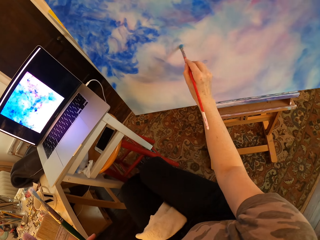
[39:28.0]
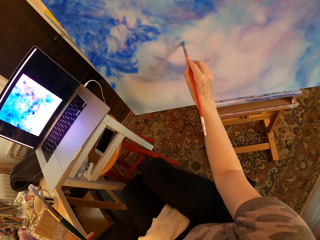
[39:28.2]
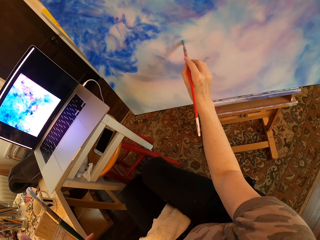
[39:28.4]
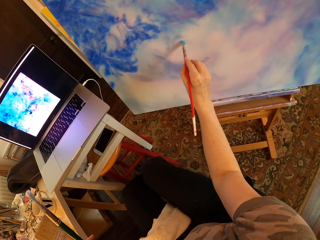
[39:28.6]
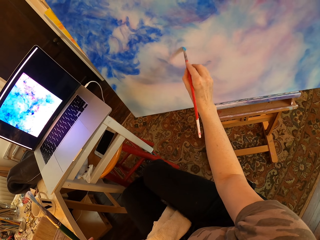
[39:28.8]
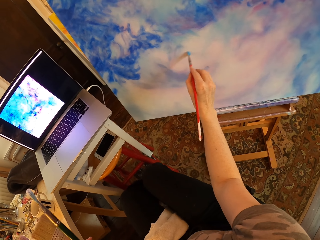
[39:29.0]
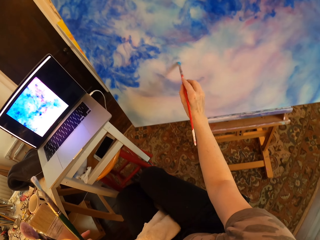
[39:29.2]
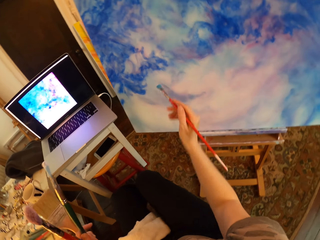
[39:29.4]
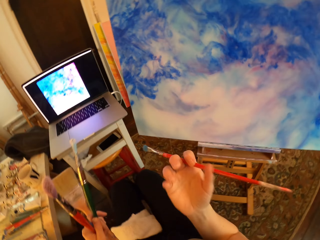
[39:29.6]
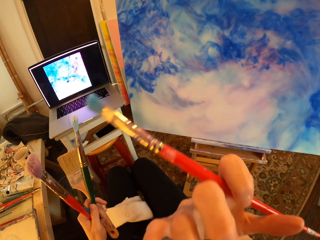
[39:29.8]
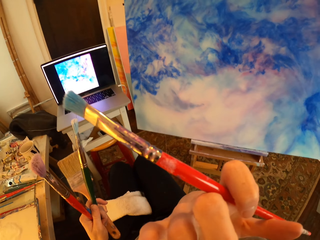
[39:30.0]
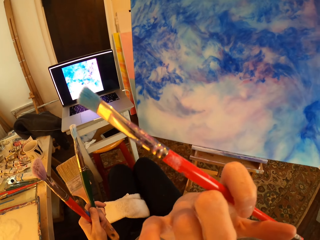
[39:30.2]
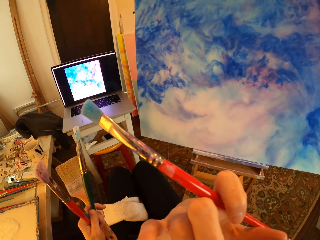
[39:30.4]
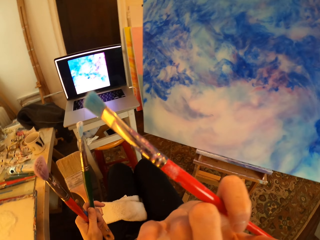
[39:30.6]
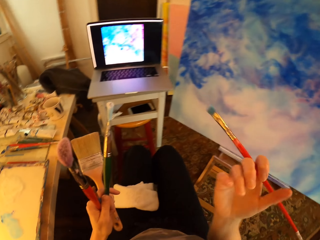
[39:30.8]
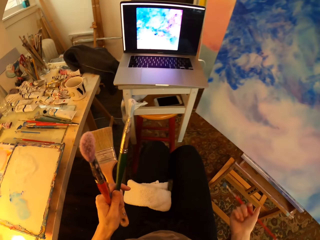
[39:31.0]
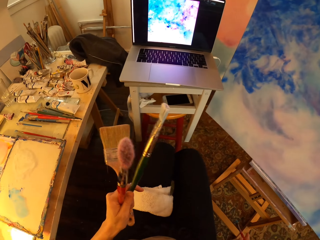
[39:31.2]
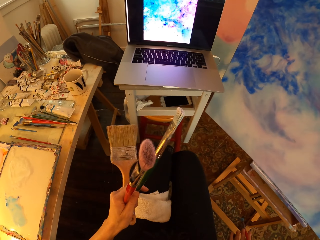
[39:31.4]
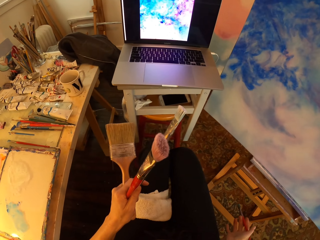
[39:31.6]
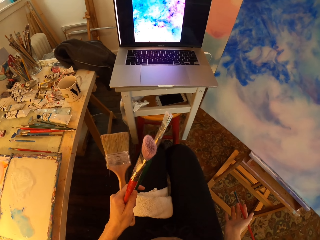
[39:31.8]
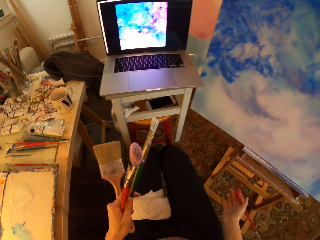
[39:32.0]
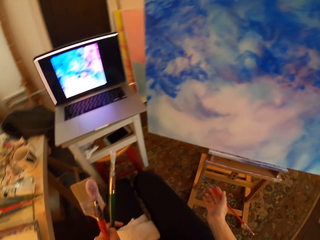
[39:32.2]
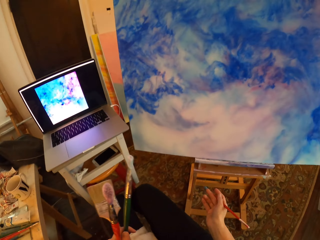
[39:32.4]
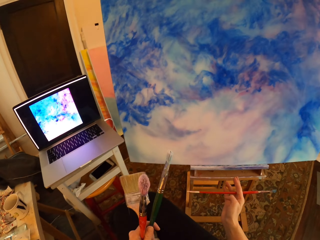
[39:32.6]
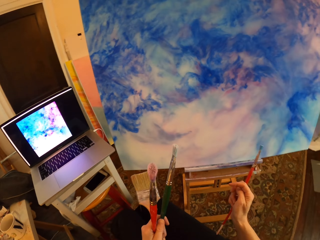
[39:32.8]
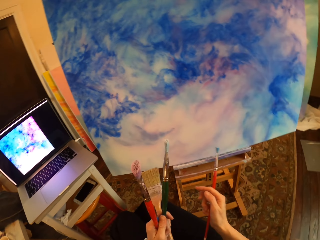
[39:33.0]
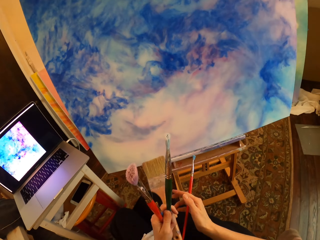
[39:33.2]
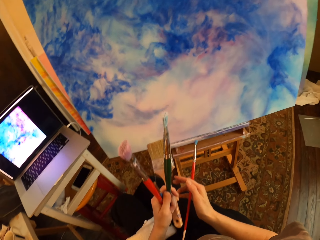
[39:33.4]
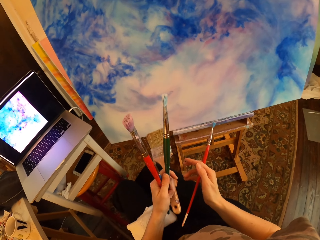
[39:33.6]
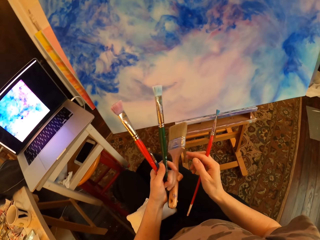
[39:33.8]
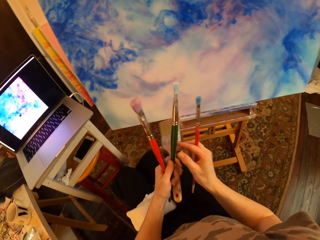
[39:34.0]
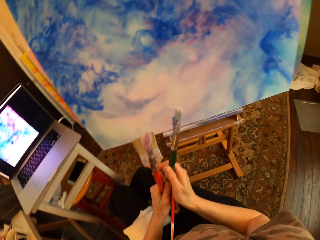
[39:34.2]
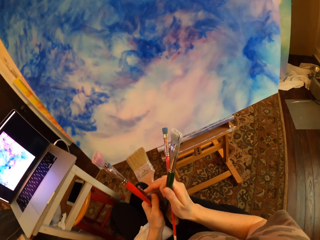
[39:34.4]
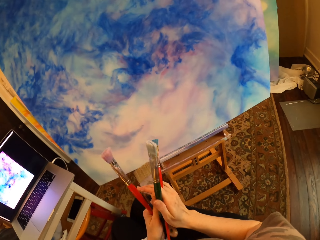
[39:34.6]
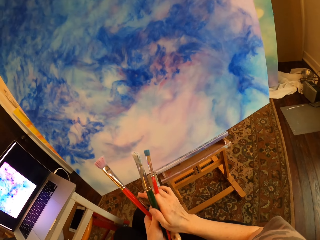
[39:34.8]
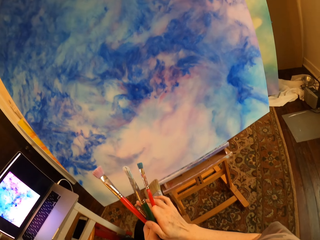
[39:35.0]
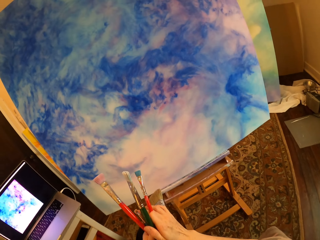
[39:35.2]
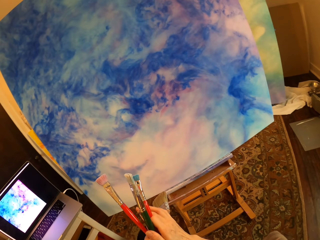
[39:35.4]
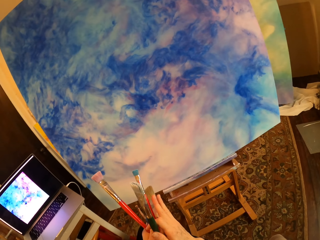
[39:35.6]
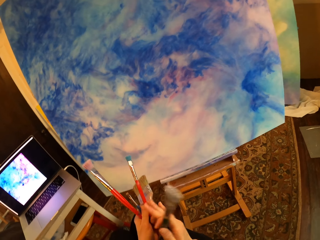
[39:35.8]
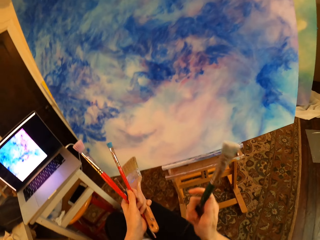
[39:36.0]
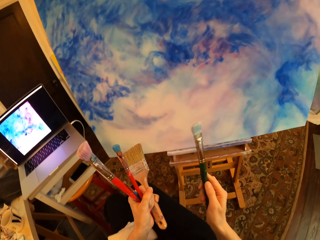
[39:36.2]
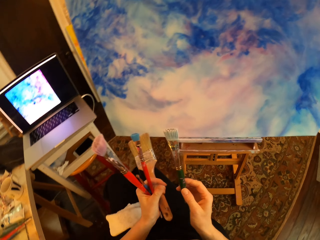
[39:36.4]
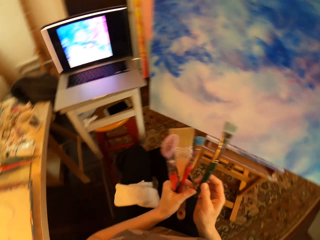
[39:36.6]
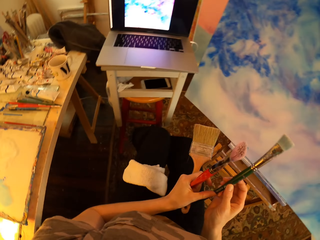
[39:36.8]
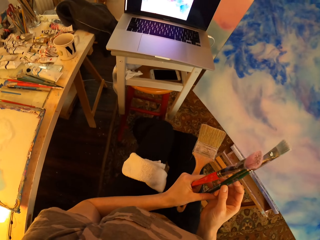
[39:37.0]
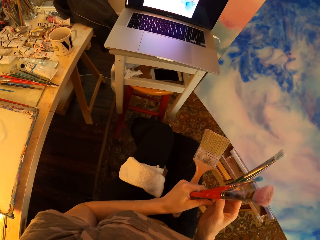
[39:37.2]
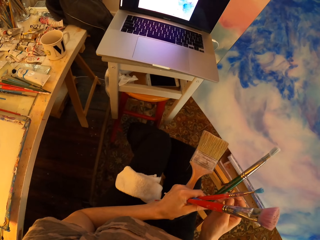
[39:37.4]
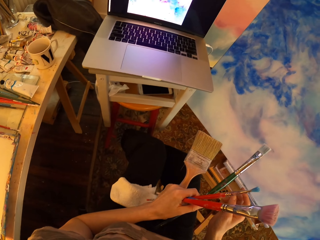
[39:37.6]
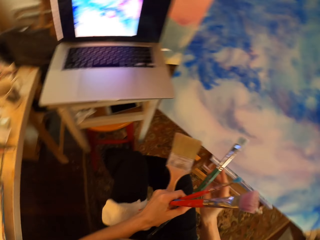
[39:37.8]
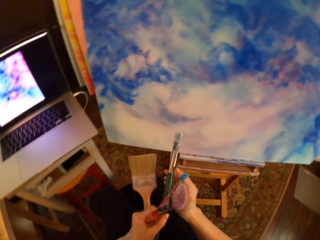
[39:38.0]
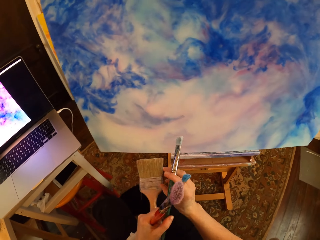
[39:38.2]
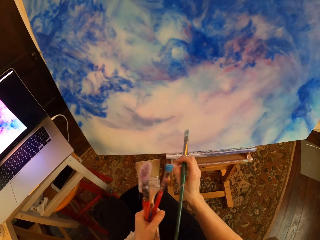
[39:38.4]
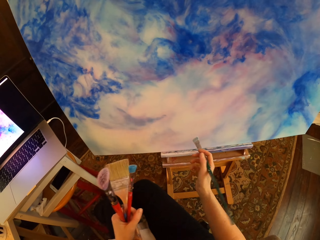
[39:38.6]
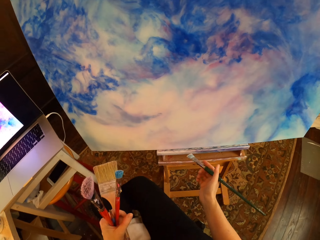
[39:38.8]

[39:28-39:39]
The camera wearer paints the canvas with an art brush and holds brushes. They compare the painting to the picture in the laptop and hold brushes. They itch their face. They hold brushes and switch the art brush. They pick a brush from the left hand.

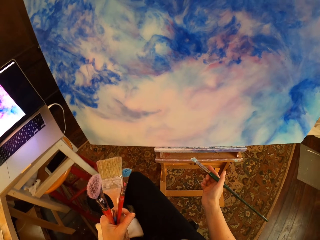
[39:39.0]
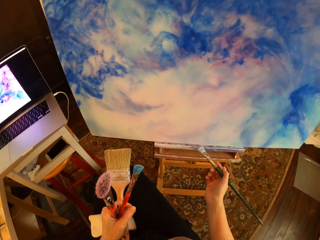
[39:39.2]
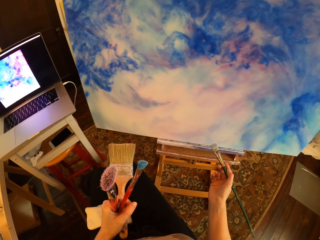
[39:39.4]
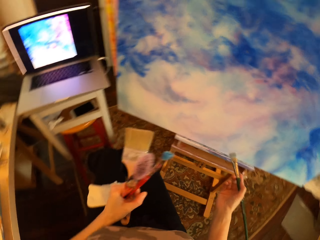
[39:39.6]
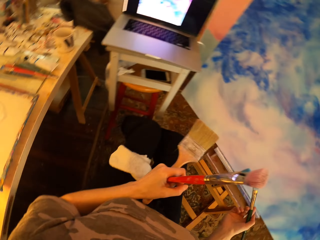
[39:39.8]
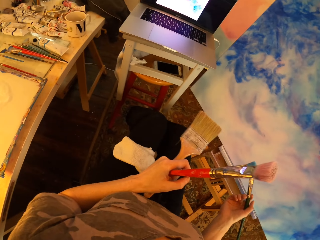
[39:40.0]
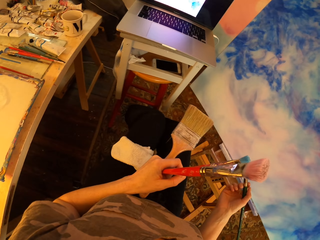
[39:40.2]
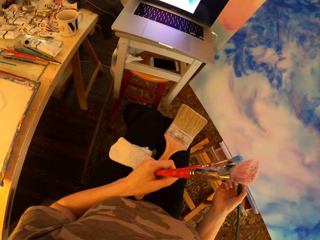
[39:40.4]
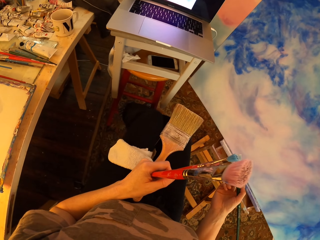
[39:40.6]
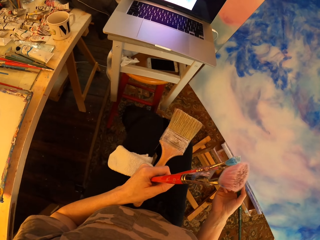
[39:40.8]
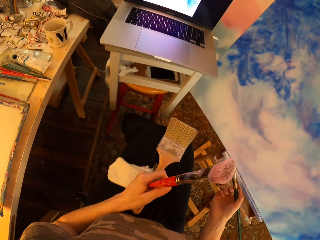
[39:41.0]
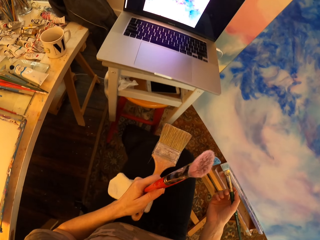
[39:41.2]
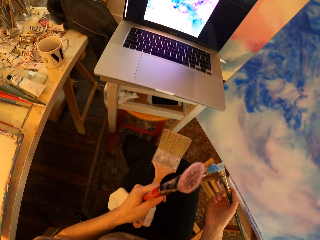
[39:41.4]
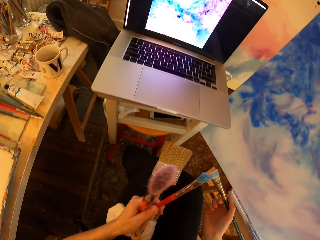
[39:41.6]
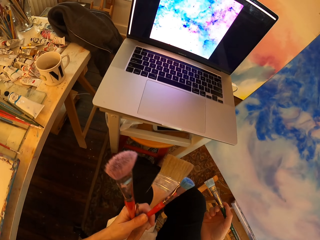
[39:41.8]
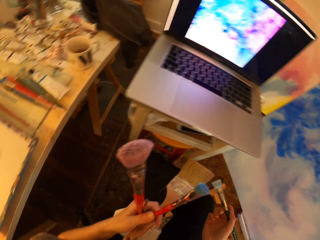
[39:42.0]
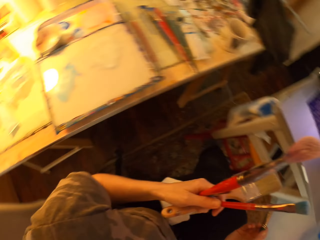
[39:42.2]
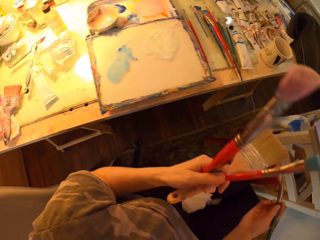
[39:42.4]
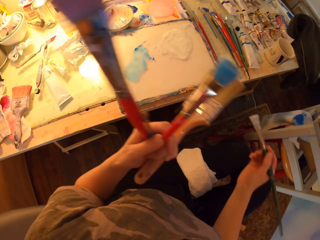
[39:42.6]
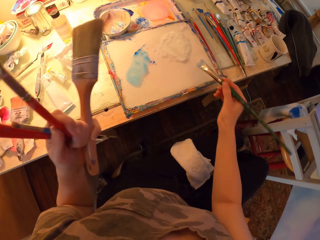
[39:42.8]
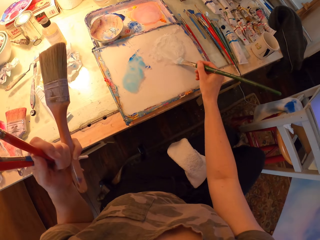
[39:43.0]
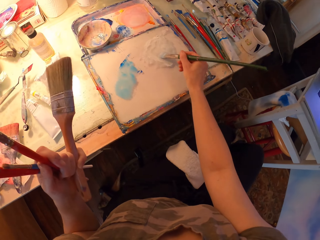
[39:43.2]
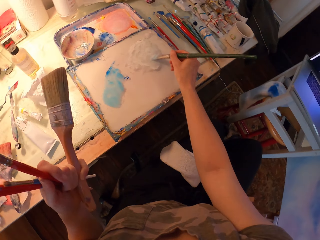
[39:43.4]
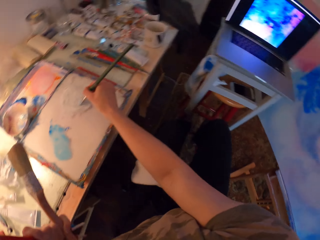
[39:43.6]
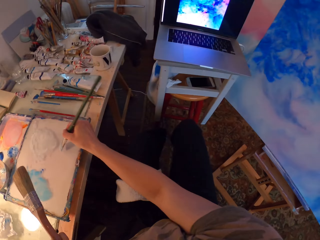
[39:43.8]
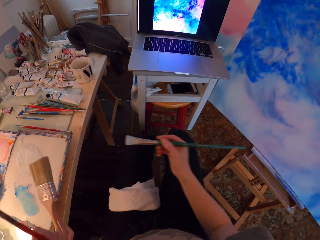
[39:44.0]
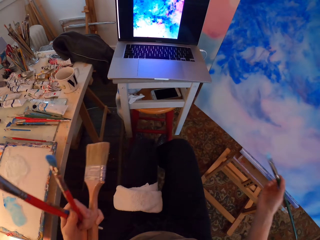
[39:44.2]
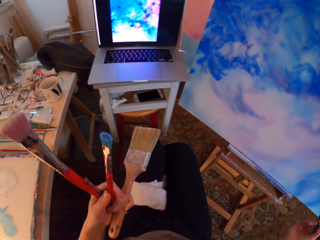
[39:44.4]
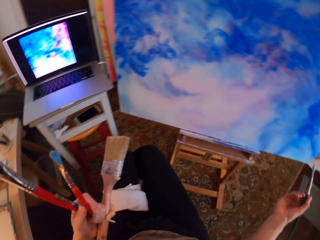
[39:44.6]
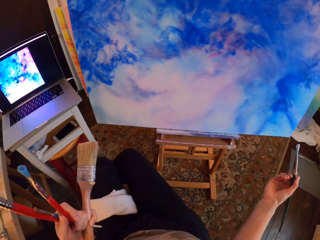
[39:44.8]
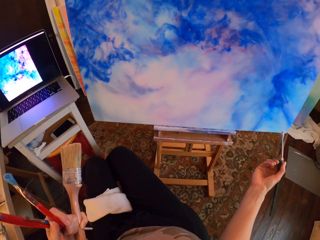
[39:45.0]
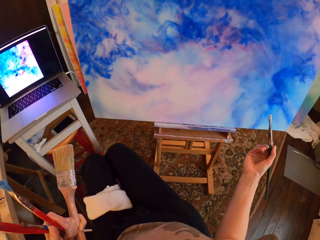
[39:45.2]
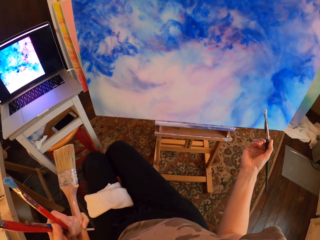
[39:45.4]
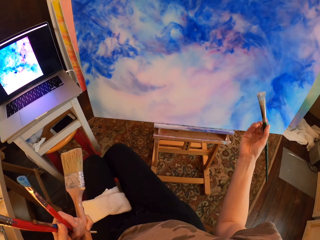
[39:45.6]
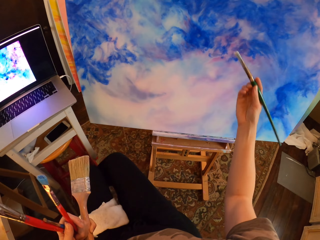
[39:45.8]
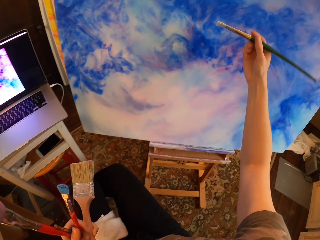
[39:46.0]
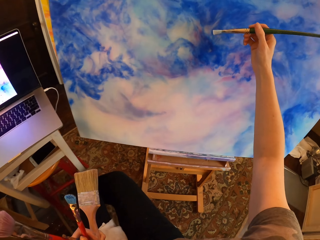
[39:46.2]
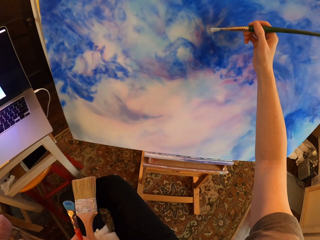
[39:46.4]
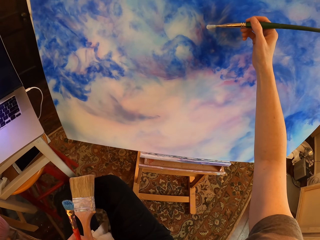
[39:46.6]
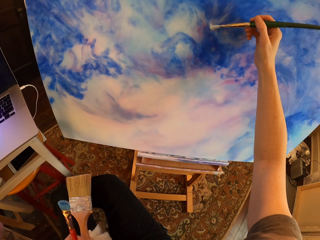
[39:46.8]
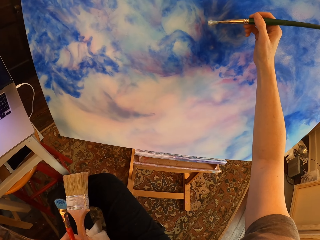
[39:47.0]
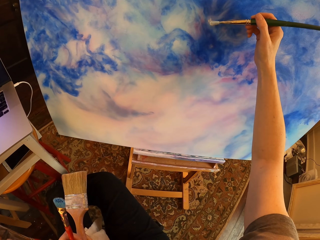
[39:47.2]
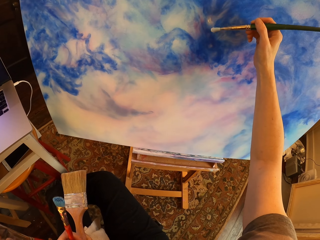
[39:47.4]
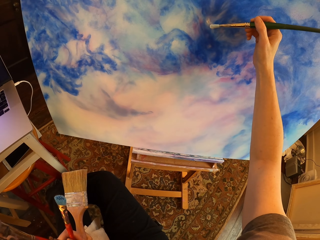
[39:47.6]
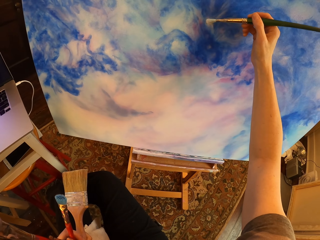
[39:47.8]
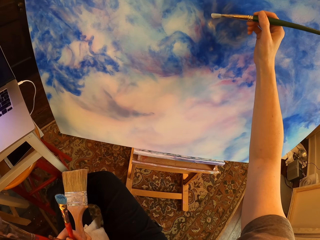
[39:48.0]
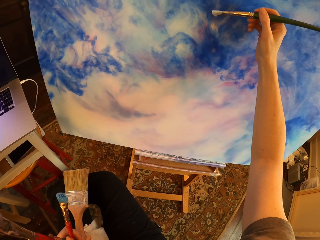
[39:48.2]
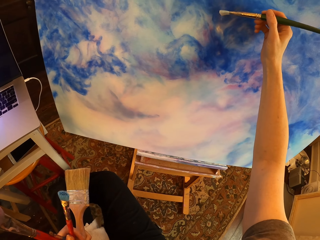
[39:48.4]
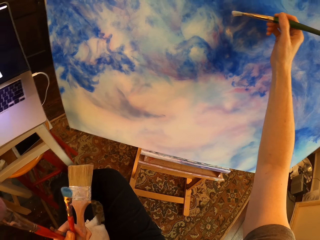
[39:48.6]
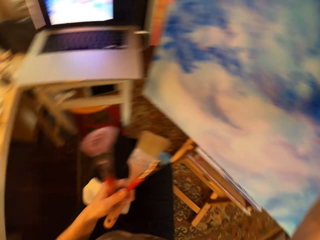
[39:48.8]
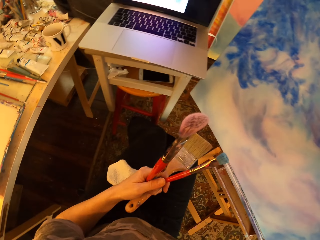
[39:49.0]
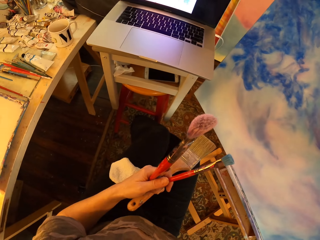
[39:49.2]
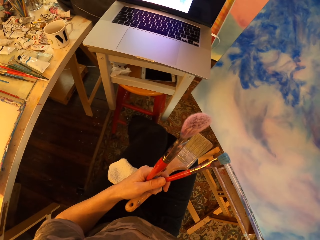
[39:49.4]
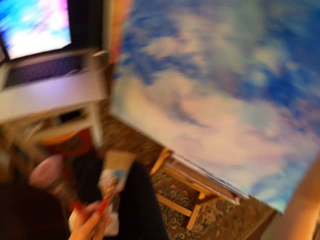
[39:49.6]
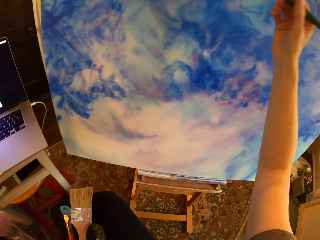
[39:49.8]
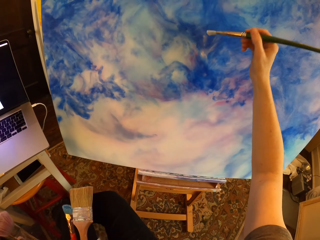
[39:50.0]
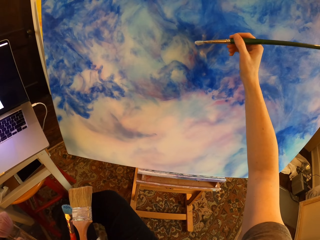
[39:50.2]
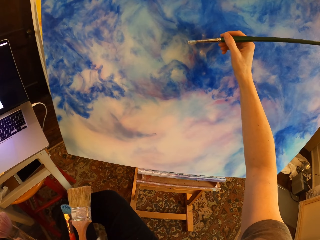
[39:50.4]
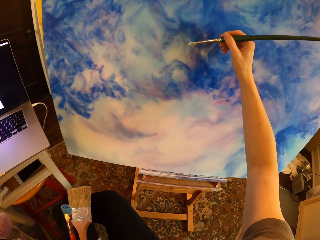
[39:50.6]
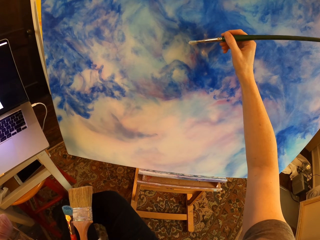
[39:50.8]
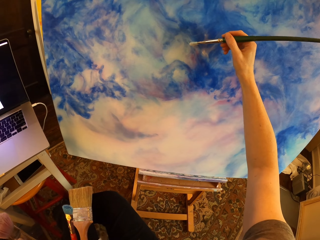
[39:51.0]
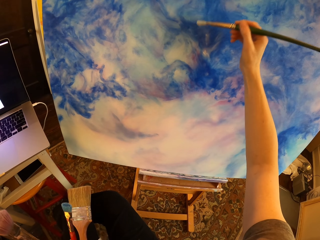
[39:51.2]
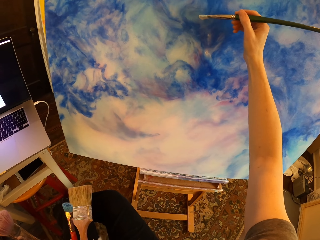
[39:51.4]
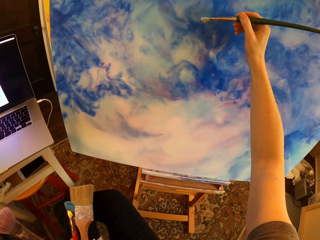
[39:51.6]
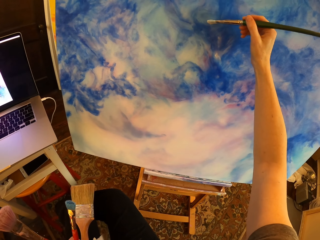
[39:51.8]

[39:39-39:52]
The camera wearer holds brushes and compares the painting to the picture in the laptop. They hold brushes and turn around. They dip the art brush in white paint and hold brushes. They turn with art brushes. They paint the canvas or palette with an art brush and hold brushes. They hold brushes and stare at the laptop. They hold brushes and paint the canvas with an art brush.
